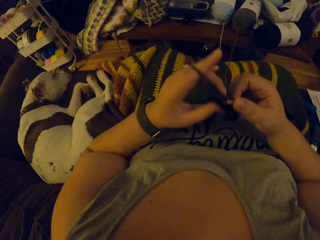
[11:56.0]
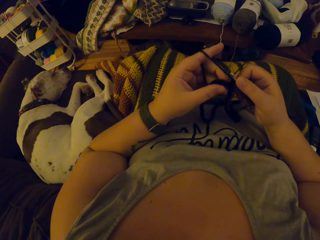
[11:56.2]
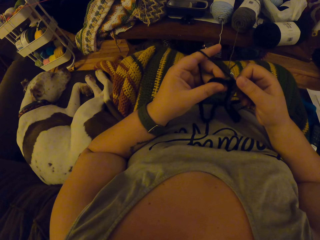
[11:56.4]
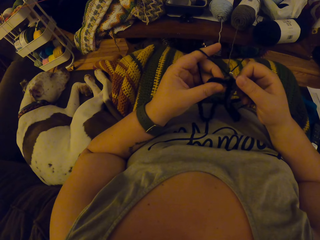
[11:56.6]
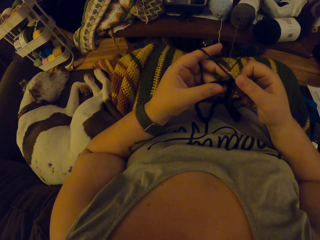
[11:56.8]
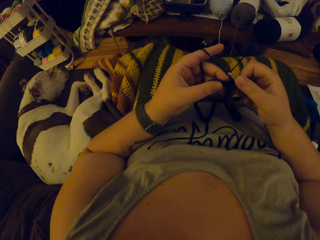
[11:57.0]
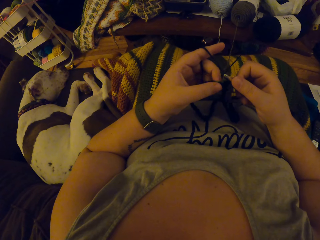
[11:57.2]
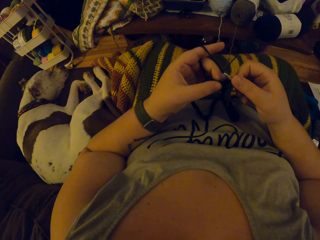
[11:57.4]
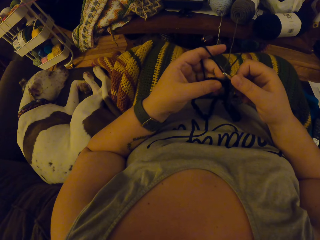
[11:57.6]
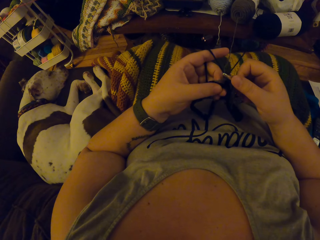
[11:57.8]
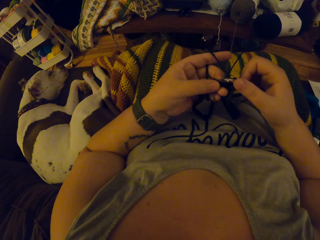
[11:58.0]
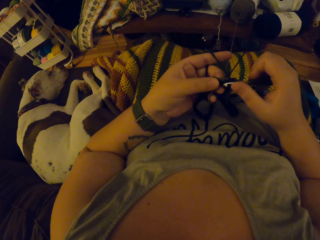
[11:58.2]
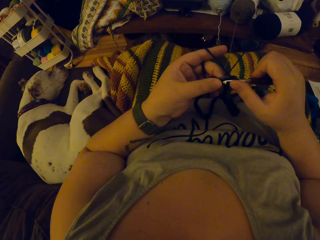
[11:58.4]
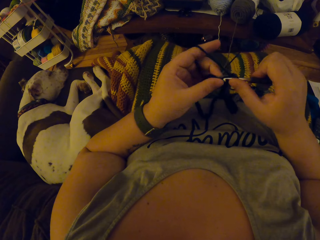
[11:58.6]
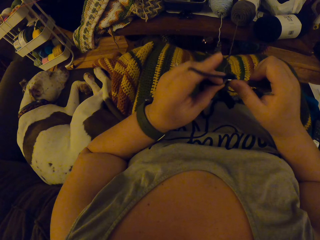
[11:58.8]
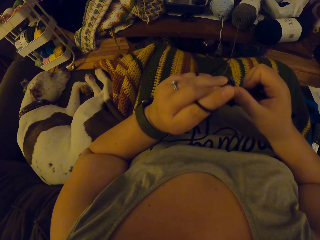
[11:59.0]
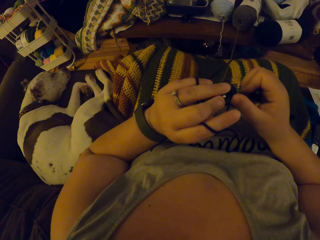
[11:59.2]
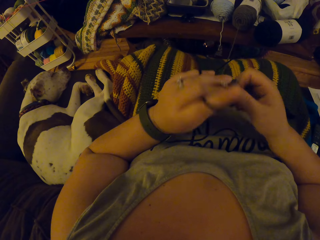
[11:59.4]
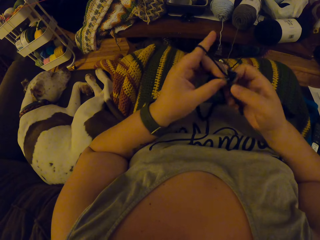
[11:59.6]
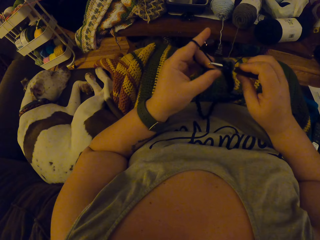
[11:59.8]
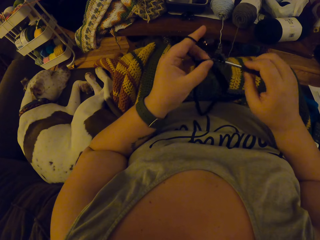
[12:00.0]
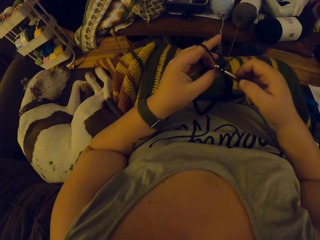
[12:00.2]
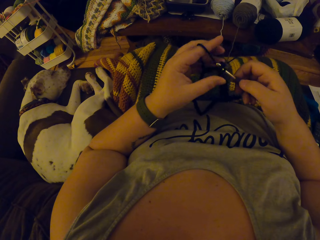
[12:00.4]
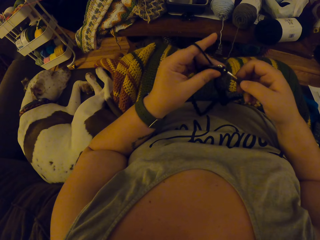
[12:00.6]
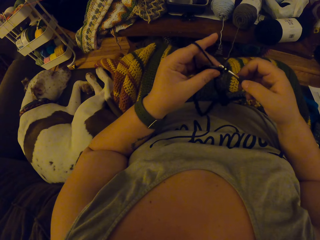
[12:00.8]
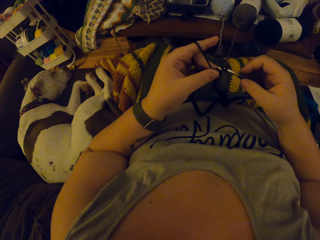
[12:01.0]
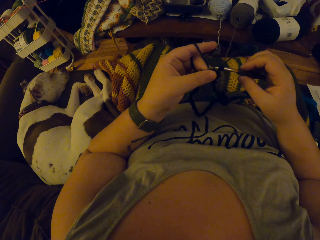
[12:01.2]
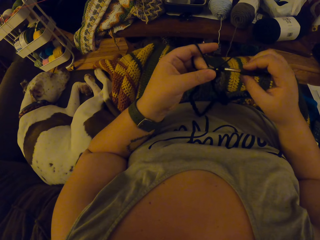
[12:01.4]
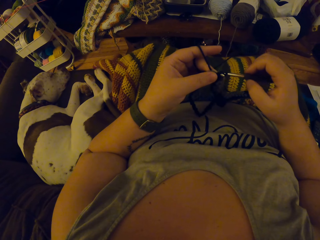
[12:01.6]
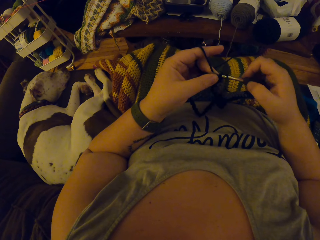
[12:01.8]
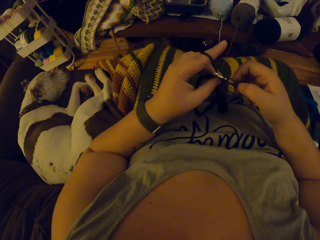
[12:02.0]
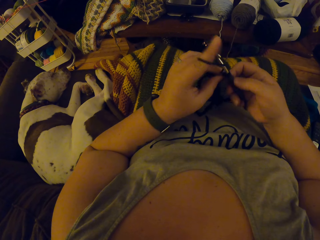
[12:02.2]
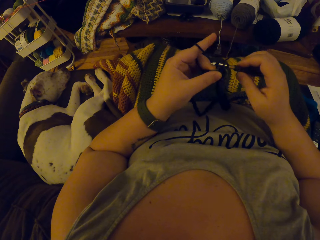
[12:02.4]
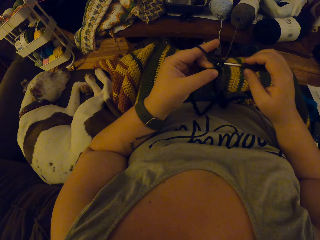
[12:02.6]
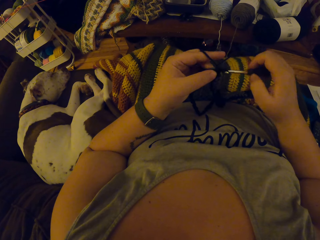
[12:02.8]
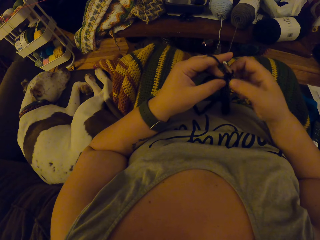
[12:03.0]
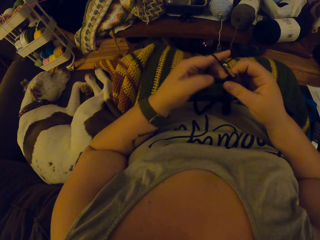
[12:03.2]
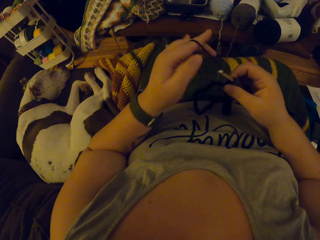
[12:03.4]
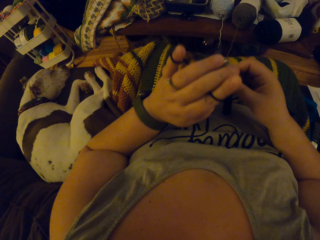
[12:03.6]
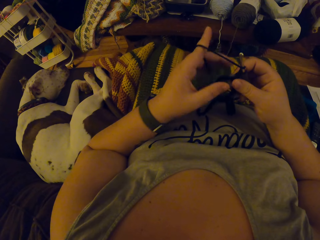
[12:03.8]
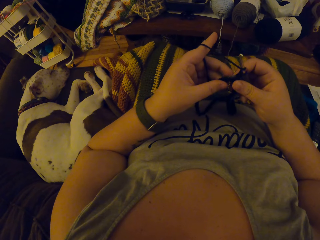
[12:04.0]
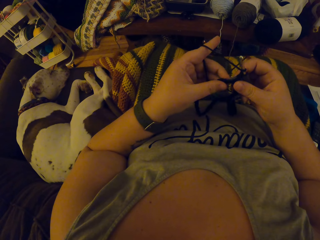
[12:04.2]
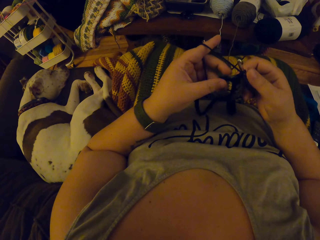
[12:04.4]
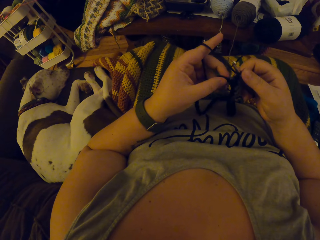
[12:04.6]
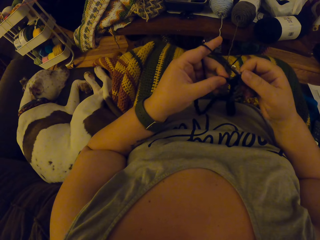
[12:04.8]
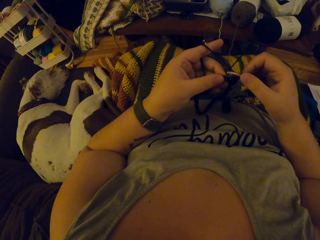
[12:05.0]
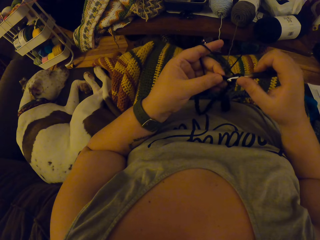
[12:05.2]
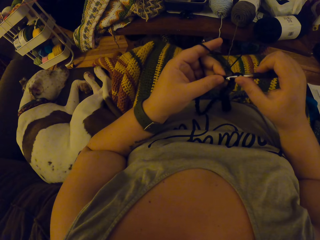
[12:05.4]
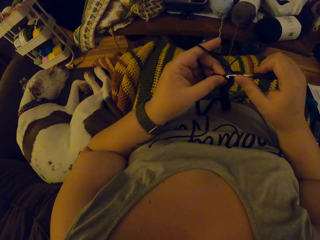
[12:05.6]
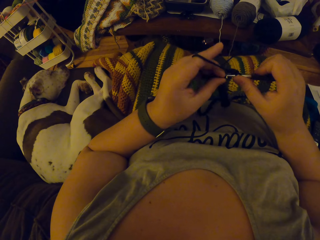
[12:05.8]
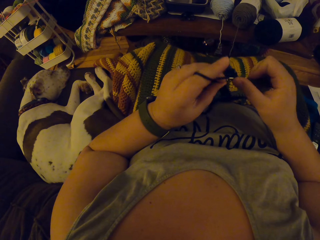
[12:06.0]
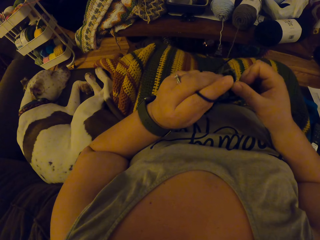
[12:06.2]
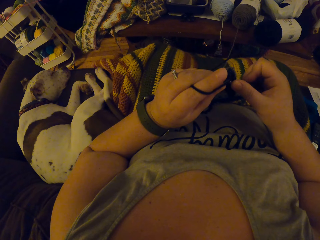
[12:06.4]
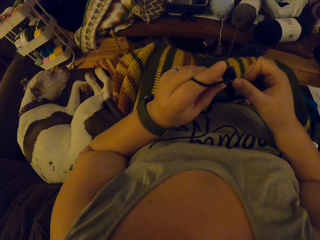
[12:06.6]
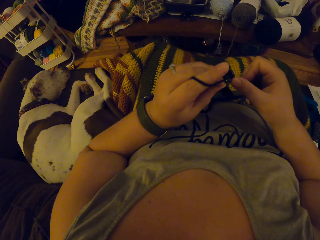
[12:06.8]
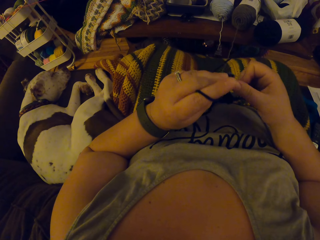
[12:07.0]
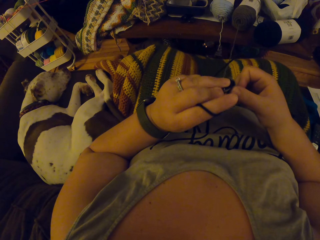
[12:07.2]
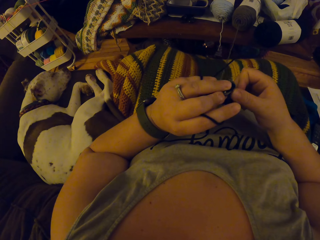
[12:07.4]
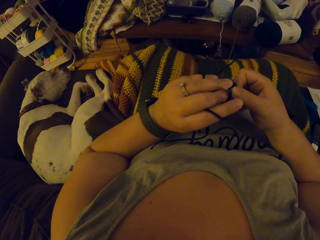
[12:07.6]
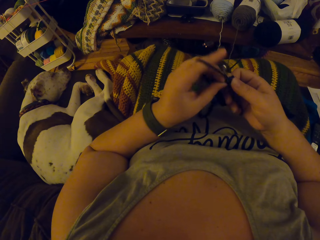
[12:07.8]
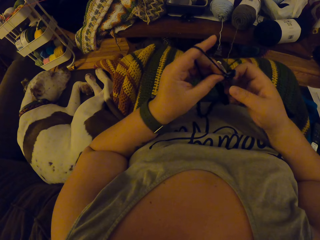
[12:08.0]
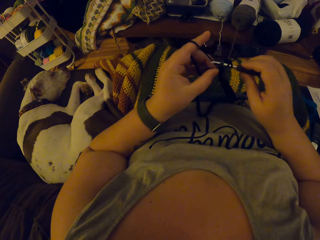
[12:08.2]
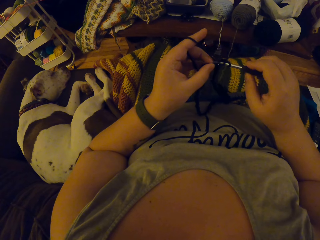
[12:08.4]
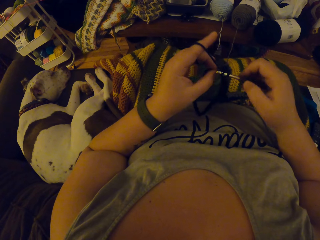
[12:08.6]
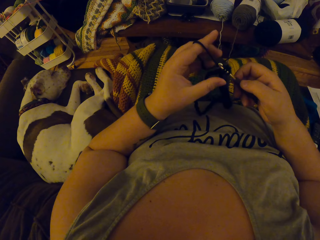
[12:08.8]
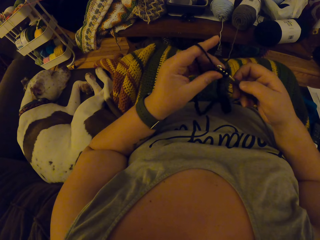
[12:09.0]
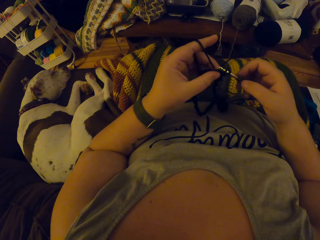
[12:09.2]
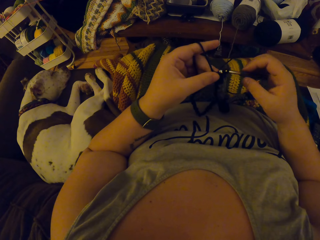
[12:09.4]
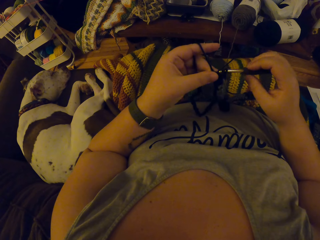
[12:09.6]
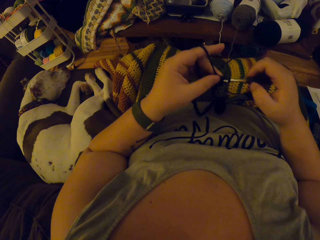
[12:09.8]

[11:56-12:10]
The camera wearer knits the garment. They adjust the thread. They knit the garment.

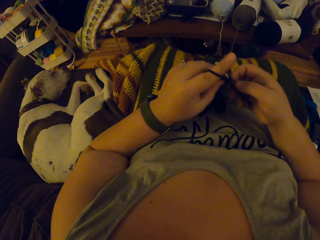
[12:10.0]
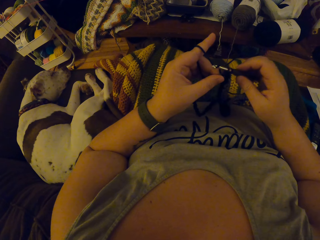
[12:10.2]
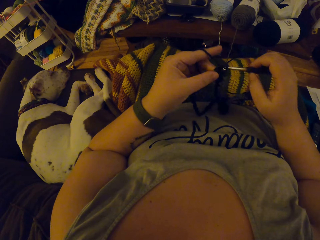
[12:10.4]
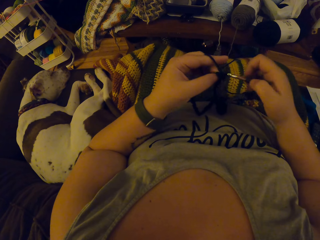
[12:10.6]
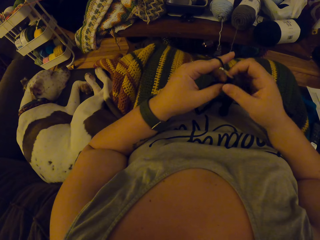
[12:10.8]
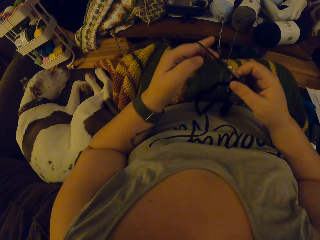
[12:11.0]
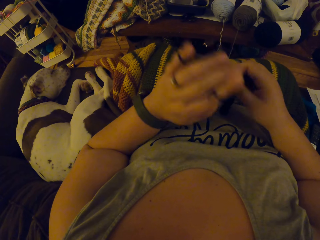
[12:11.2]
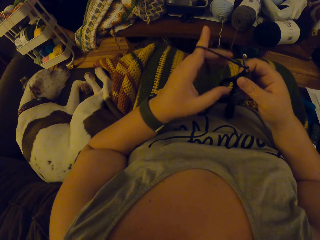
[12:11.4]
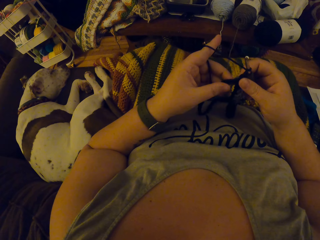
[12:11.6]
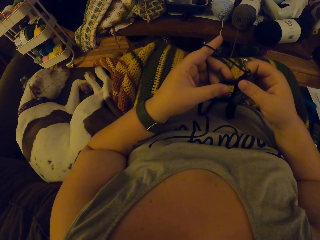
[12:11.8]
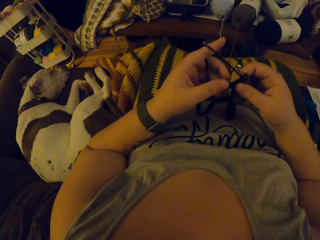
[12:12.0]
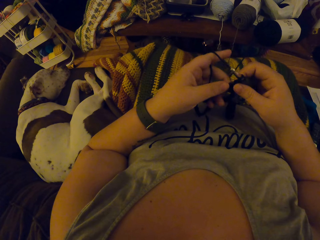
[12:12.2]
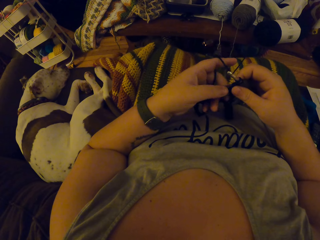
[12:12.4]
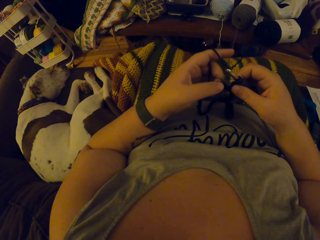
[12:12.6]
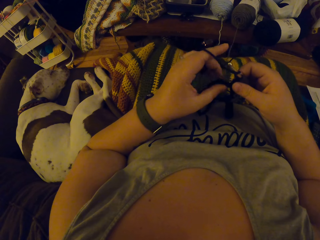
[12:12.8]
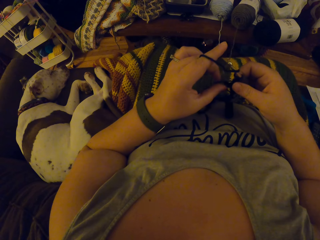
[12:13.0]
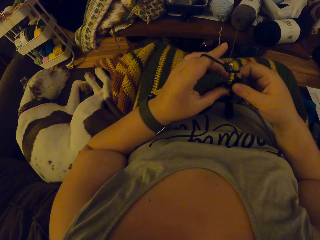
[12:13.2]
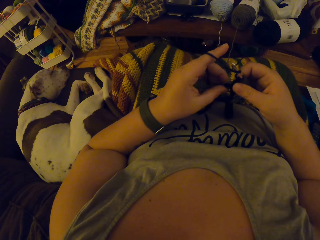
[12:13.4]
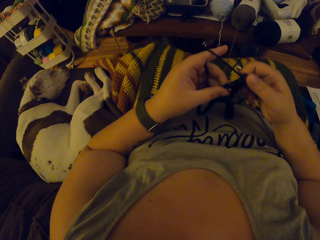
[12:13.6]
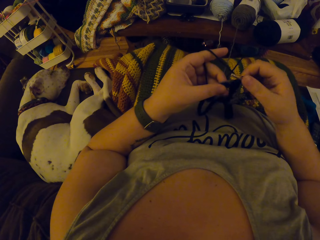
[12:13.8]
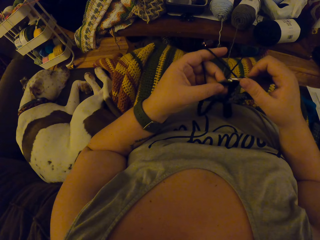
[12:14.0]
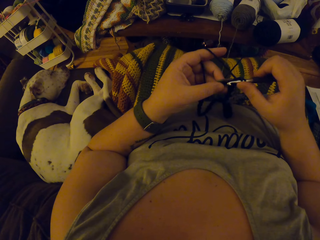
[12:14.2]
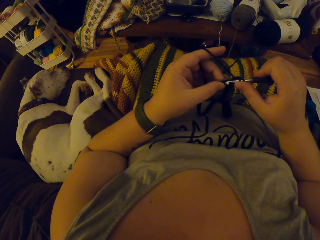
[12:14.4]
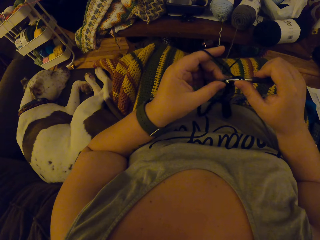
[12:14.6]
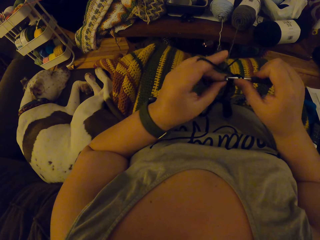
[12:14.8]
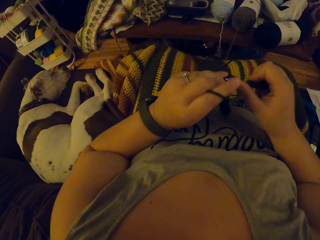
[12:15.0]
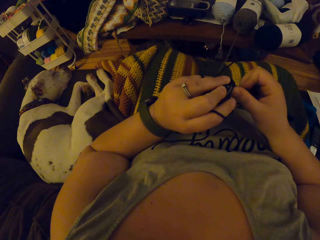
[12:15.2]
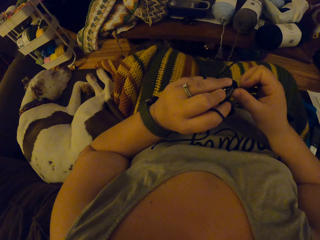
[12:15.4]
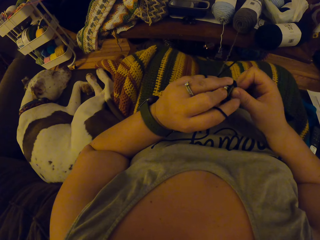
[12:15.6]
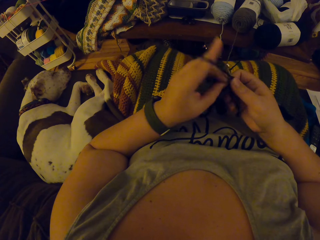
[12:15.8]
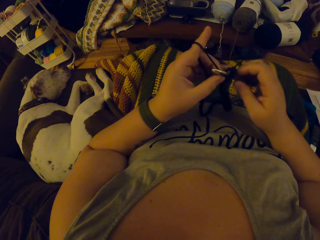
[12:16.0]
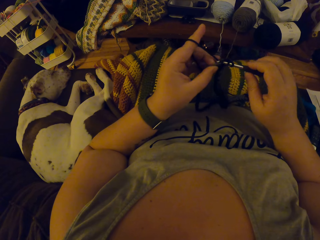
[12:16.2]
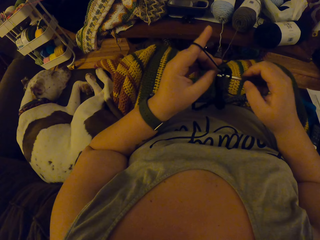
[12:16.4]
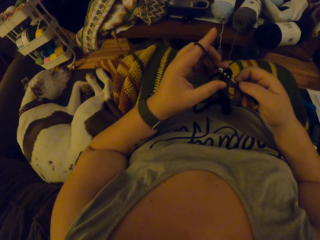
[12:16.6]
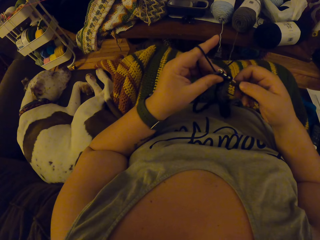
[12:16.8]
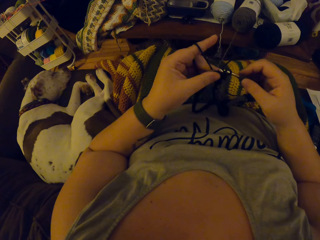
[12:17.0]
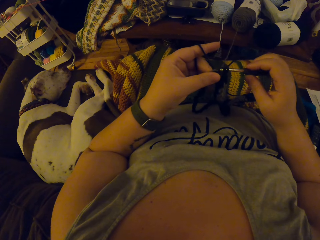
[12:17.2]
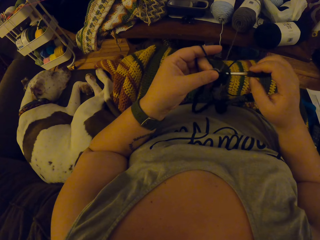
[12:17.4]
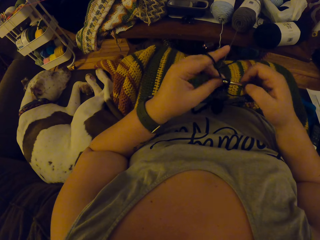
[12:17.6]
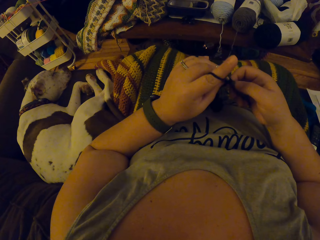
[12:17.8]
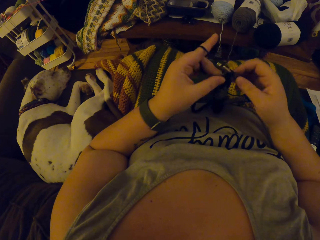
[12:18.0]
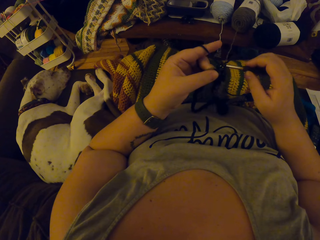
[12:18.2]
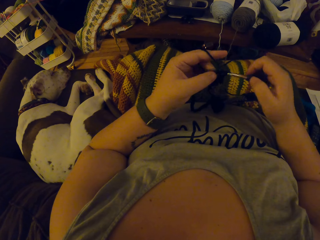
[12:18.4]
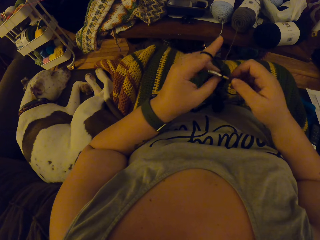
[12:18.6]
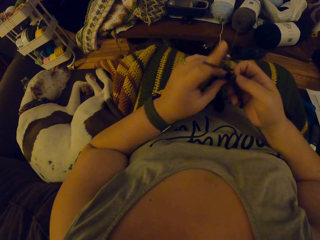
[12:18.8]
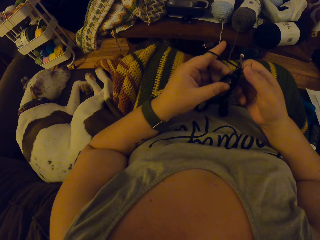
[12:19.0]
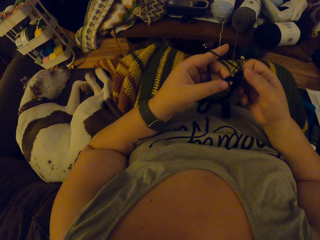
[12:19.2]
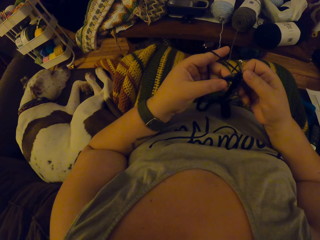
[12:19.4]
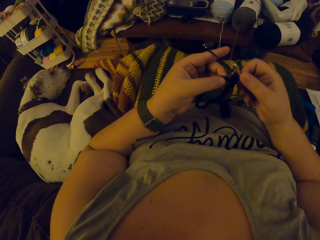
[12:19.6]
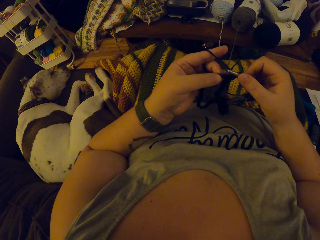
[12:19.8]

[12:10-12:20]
The camera wearer adjusts the thread. They knit the garment.
